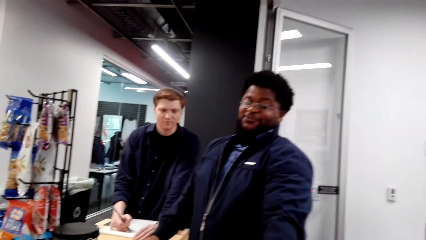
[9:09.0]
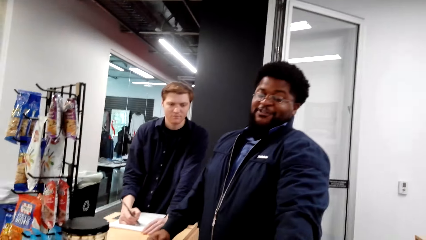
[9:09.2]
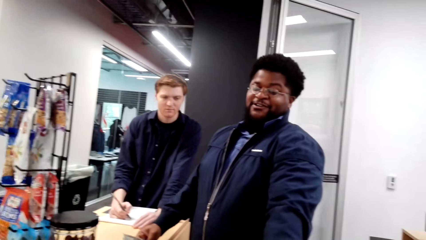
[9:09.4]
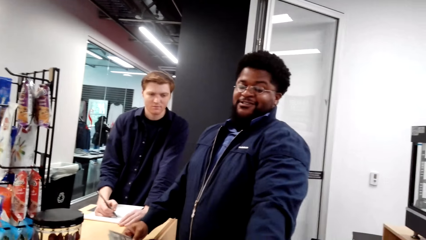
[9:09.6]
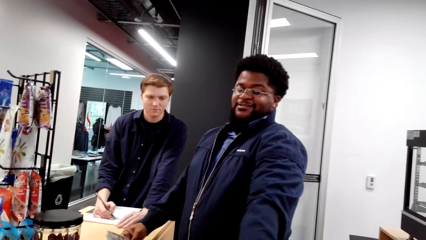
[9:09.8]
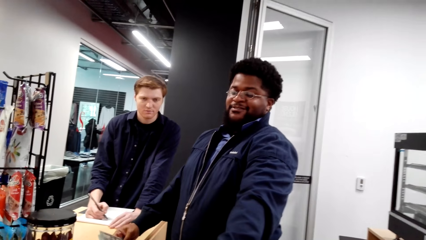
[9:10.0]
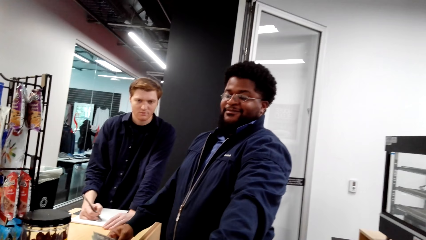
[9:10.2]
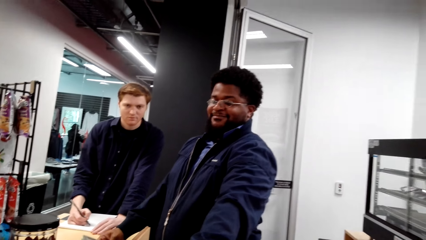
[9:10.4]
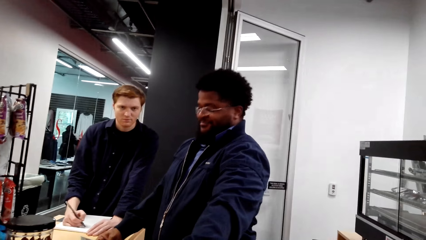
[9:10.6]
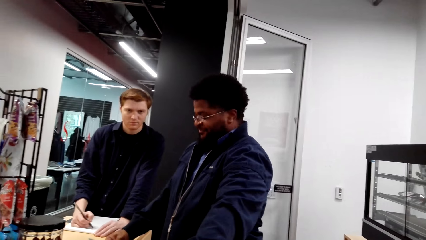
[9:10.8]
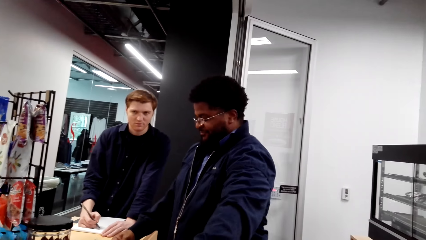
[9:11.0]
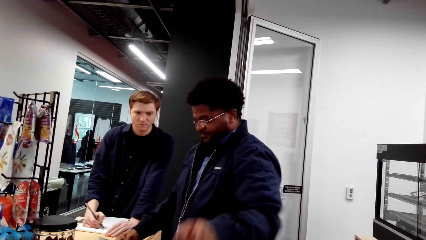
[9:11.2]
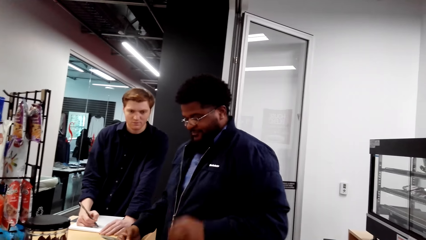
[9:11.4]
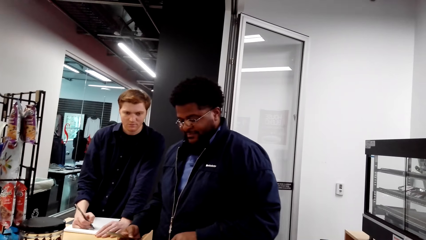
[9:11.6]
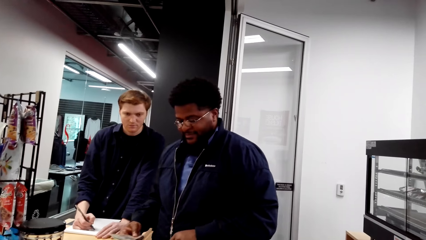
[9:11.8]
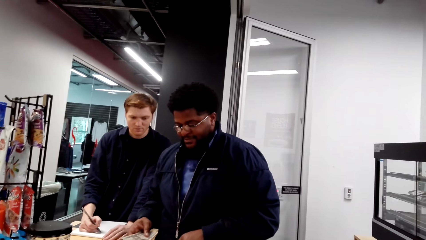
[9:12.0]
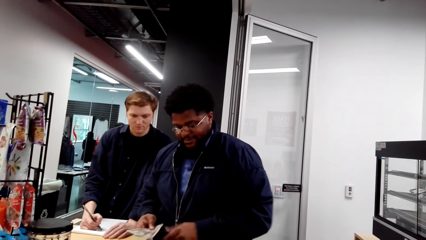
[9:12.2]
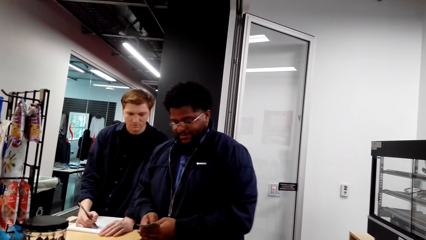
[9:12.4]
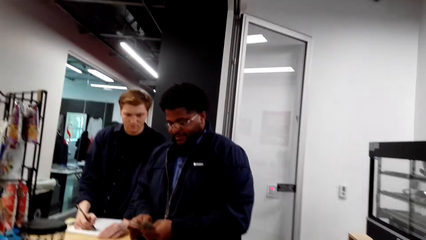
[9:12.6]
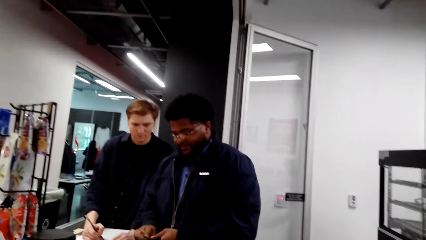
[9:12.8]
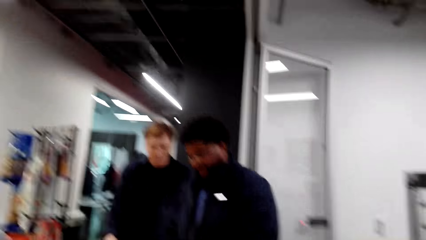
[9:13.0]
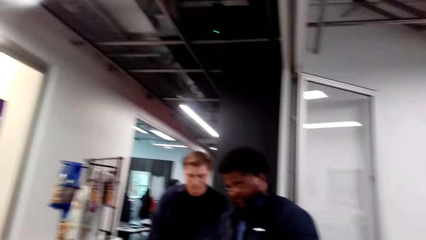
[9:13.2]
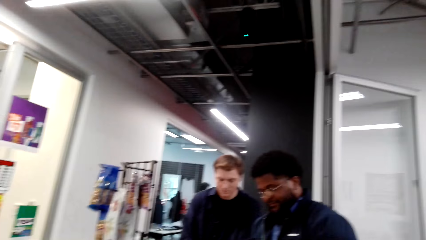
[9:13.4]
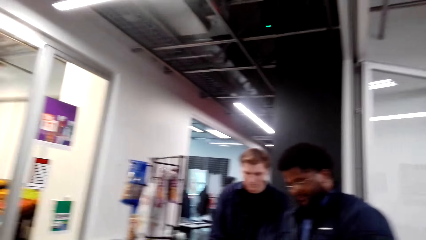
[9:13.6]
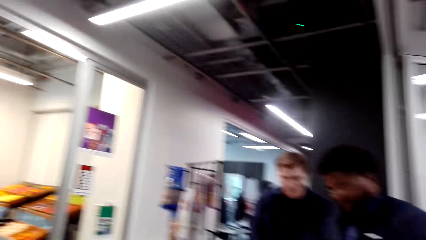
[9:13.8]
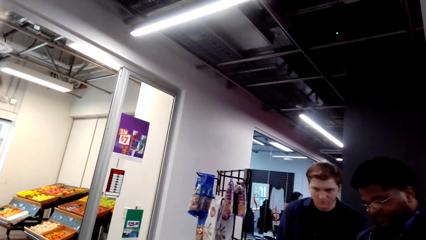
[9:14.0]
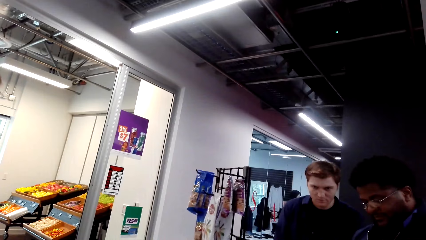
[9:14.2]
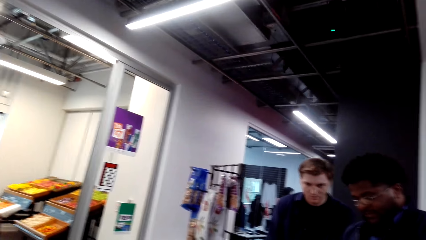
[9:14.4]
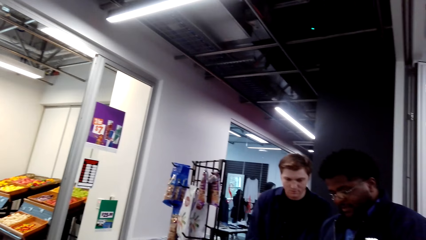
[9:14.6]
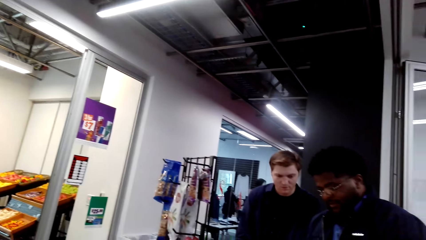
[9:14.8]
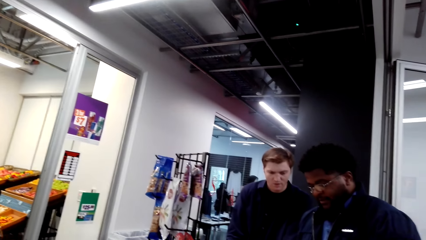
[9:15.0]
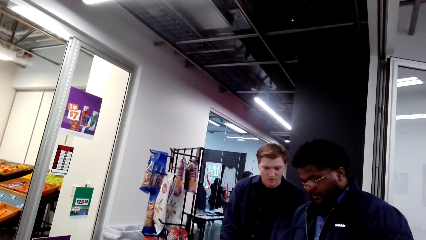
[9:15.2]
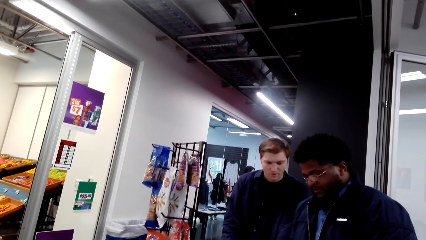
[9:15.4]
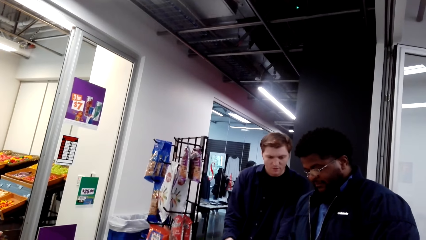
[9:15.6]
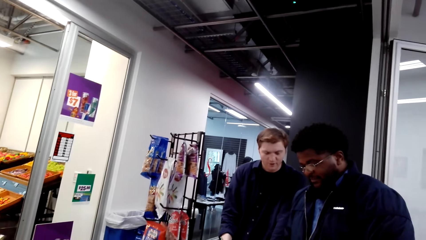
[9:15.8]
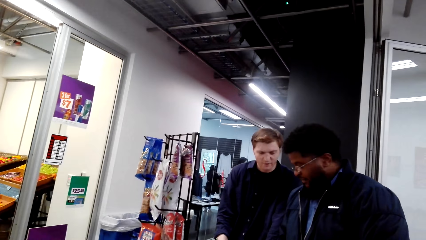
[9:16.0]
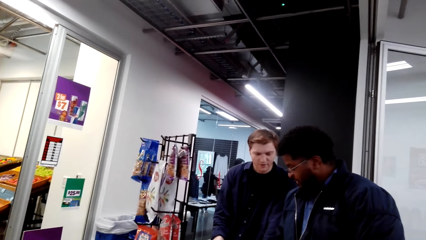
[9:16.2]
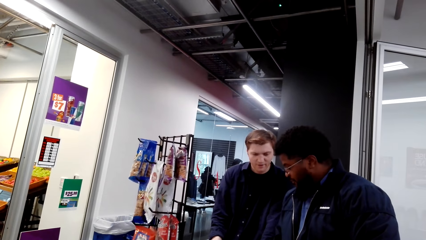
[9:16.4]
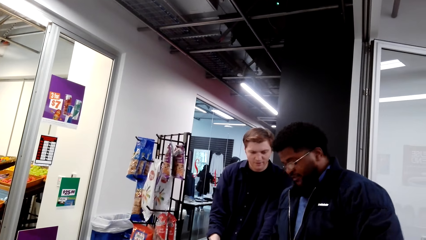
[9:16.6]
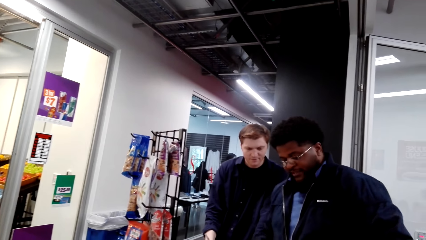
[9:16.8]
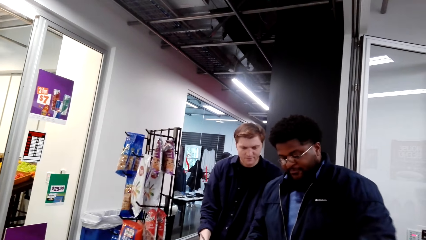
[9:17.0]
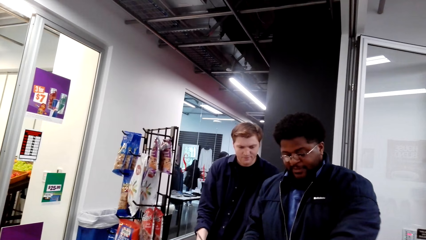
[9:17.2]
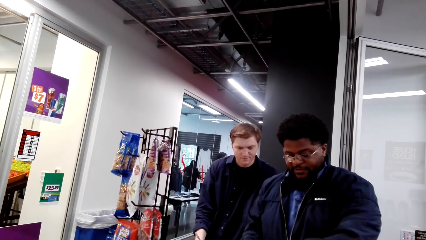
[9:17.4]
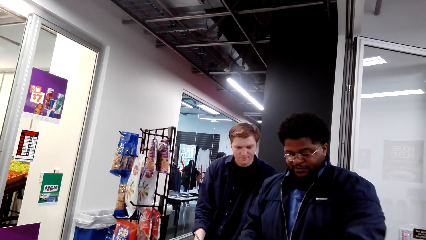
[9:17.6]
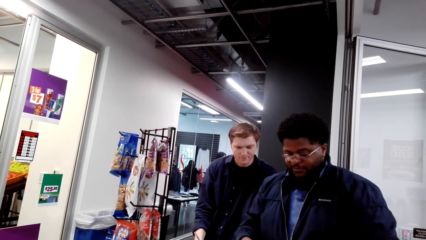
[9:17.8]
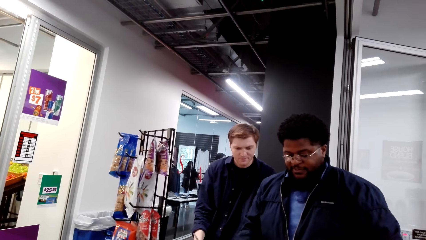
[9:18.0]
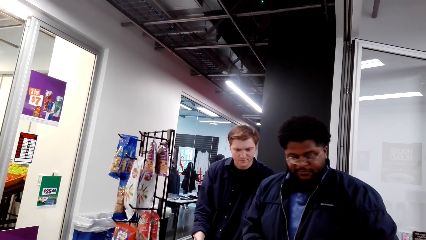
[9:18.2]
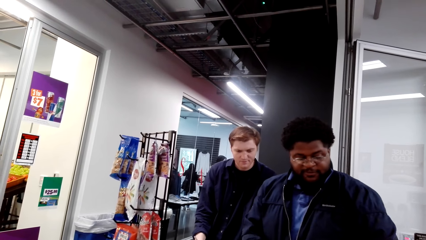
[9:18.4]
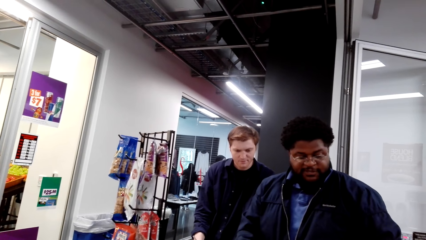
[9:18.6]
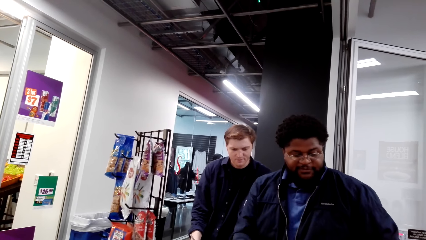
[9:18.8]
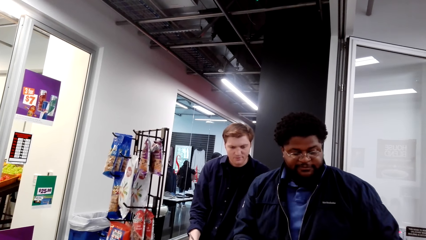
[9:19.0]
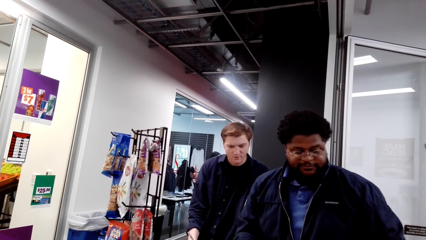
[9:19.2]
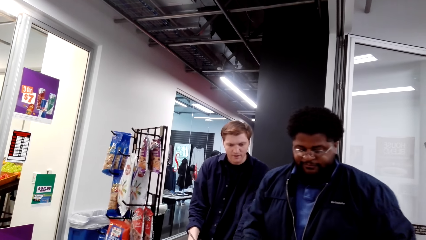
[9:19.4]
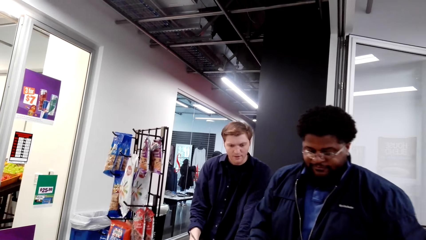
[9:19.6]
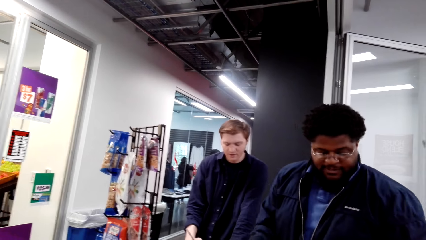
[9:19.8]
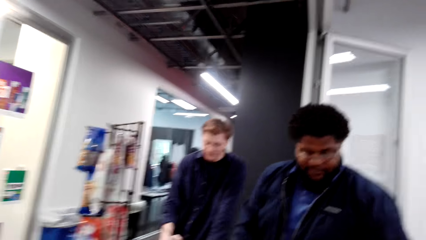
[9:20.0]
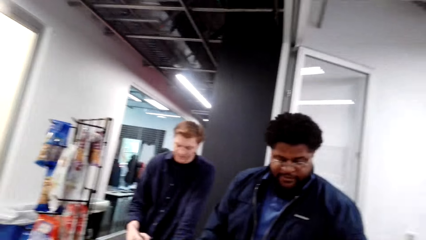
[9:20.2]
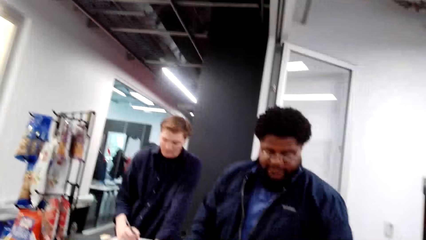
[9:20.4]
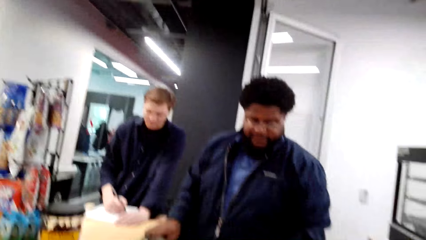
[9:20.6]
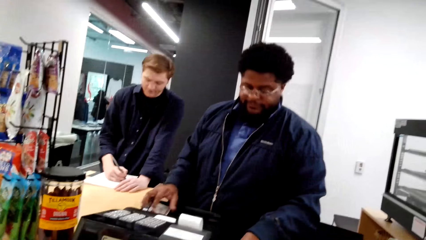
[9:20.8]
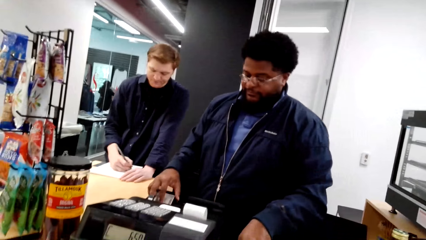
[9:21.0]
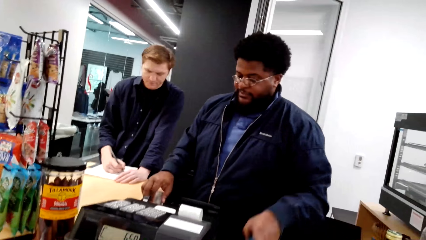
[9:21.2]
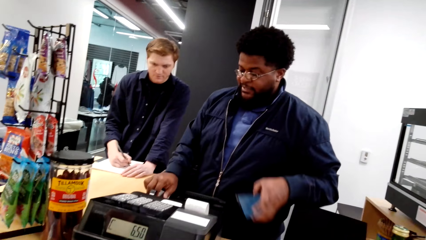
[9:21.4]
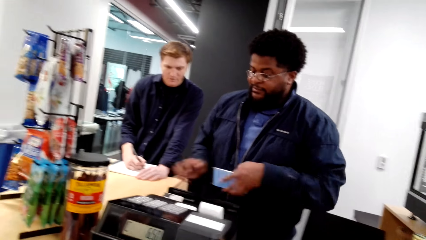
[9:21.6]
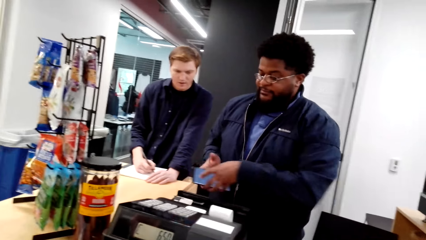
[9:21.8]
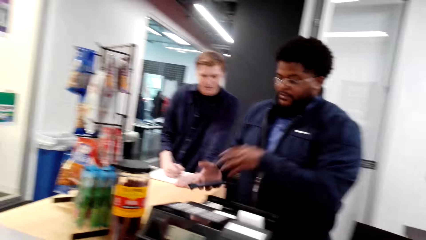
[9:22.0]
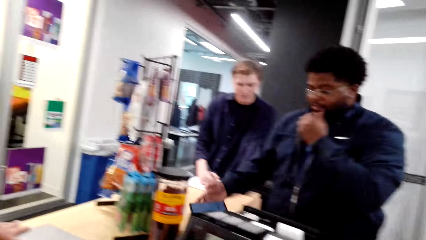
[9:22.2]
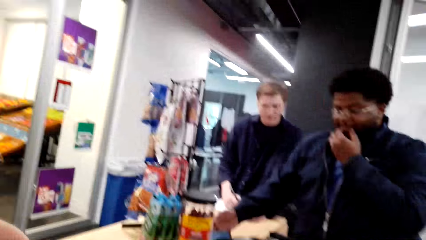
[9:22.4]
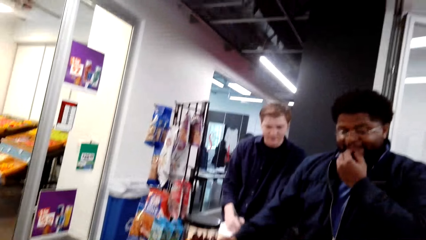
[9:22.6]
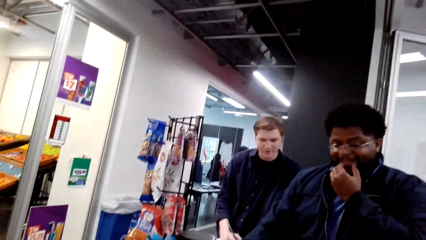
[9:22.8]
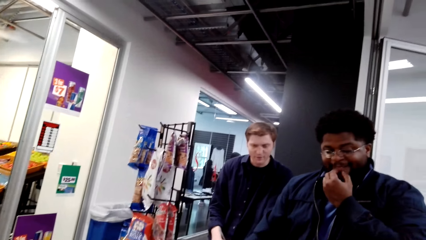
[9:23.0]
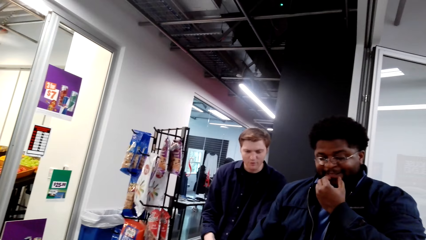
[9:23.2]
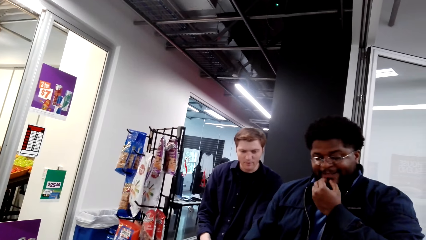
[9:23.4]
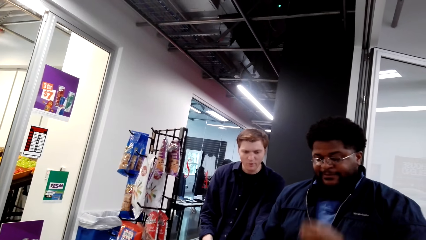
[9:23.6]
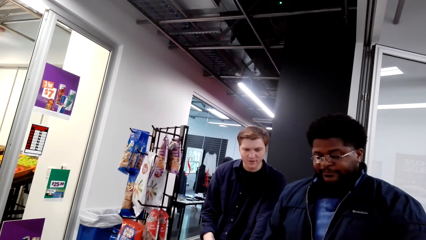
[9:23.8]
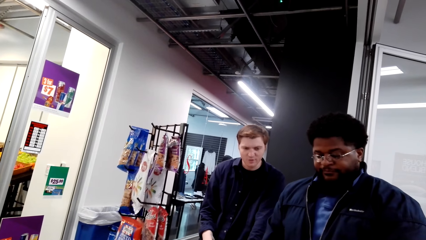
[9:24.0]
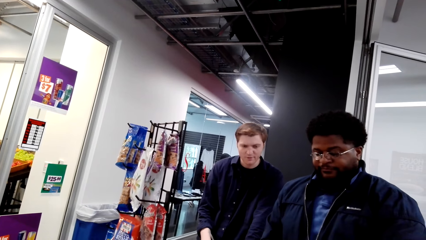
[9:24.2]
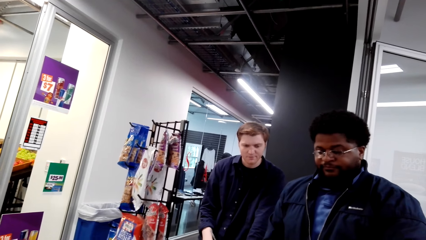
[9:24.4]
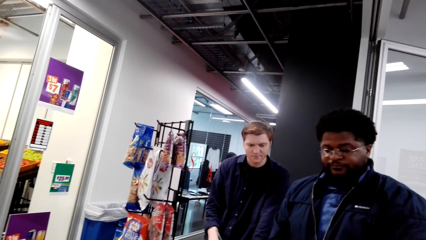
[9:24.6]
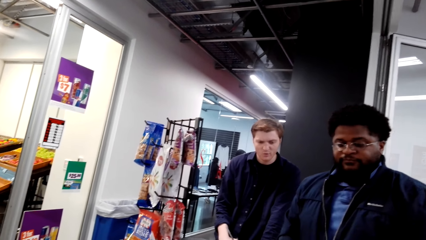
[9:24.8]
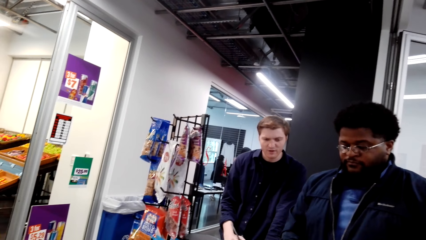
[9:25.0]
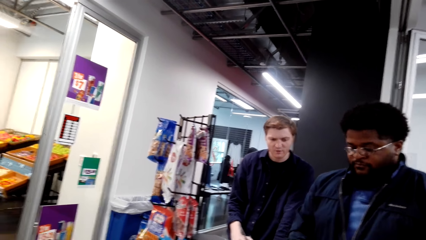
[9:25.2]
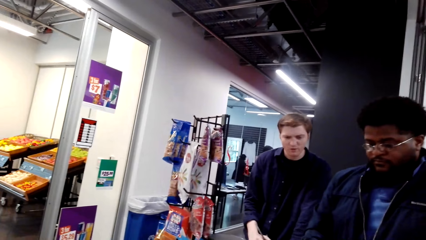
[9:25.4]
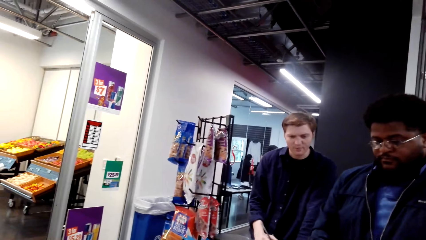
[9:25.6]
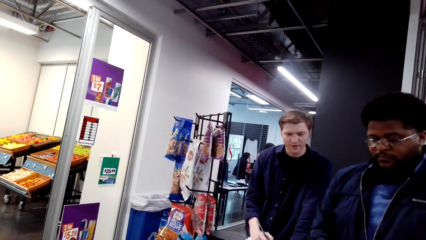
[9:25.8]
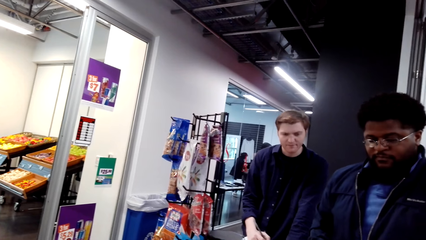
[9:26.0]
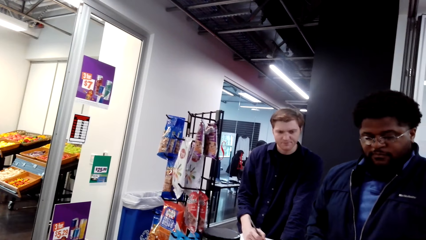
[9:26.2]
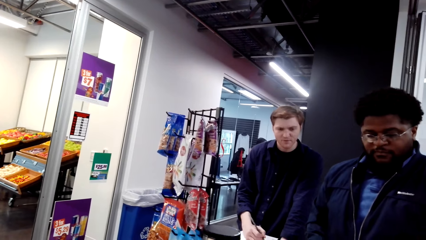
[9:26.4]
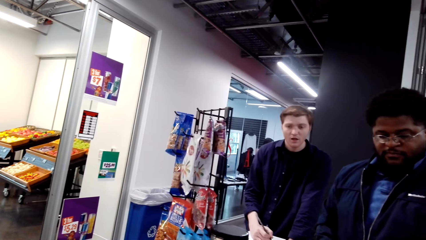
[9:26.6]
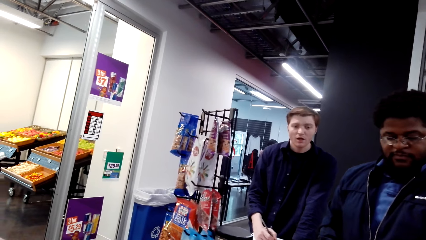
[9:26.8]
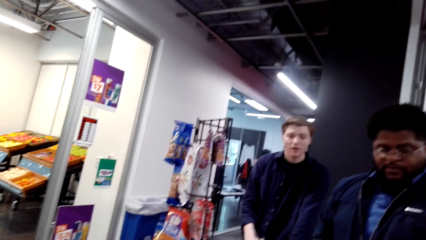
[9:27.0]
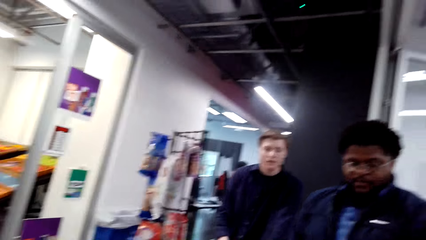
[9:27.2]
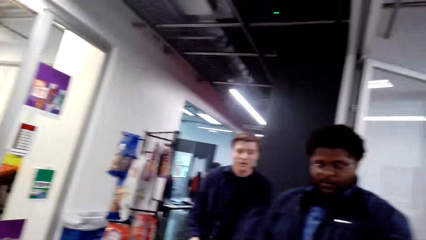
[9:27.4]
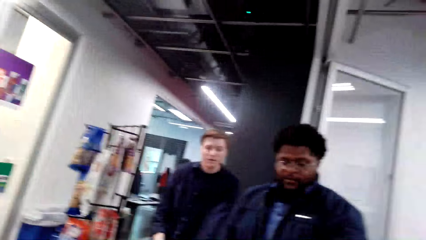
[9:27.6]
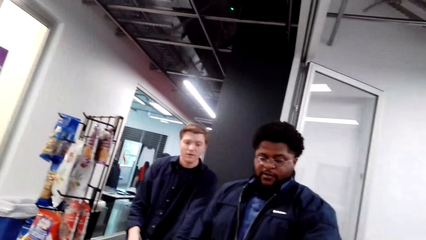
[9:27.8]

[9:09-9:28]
A man converses with the camera wearer. The camera wearer converses with the man. They look around the shop. The man converses with the camera wearer. Another man presses the cash register and puts his phone aside. The camera wearer puts the phone down. A third man converses with the first man.
